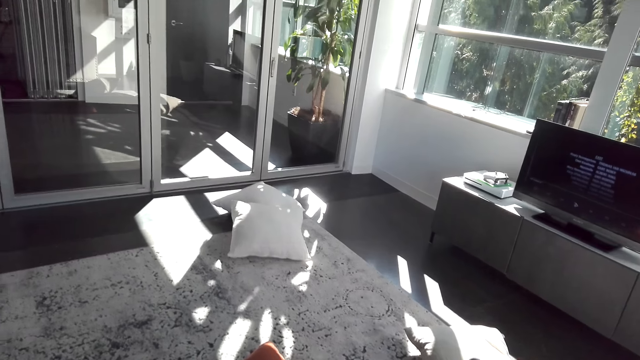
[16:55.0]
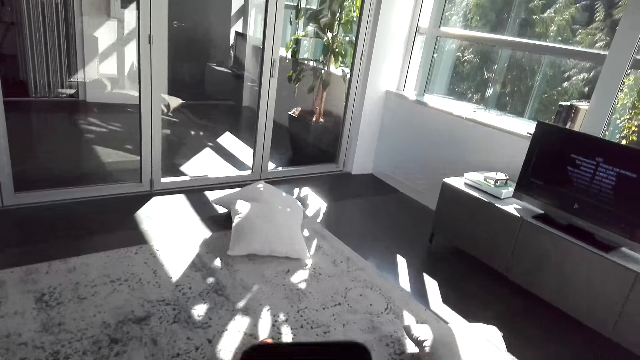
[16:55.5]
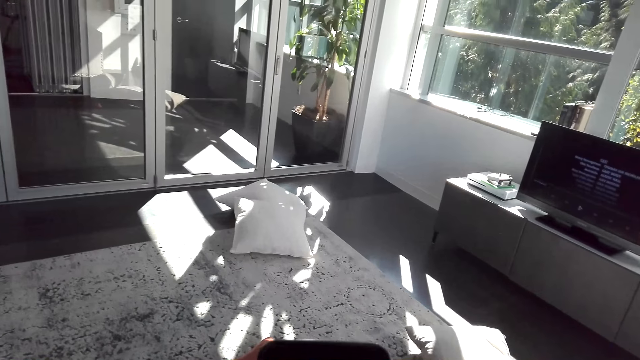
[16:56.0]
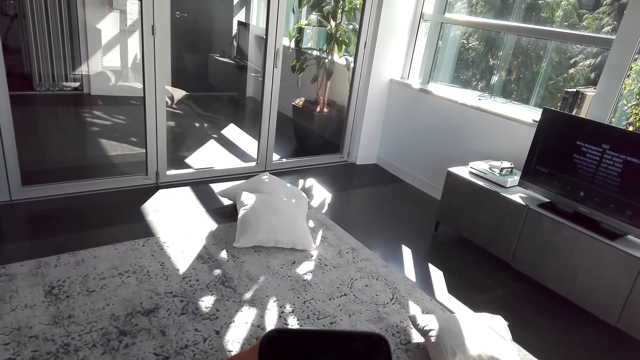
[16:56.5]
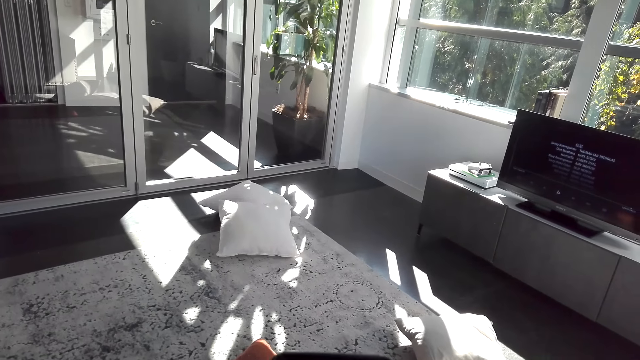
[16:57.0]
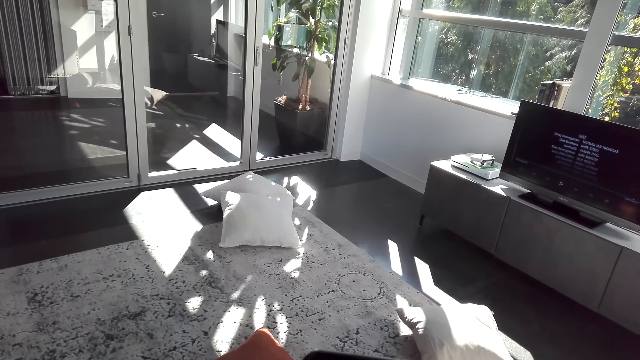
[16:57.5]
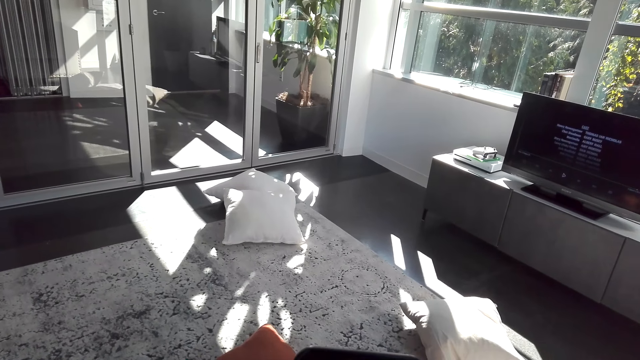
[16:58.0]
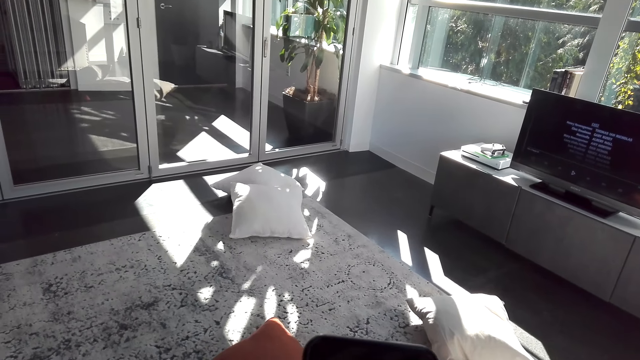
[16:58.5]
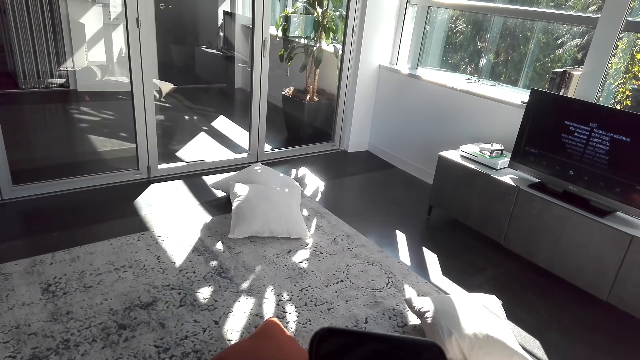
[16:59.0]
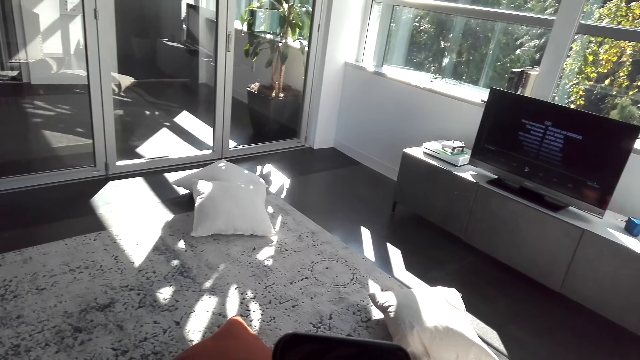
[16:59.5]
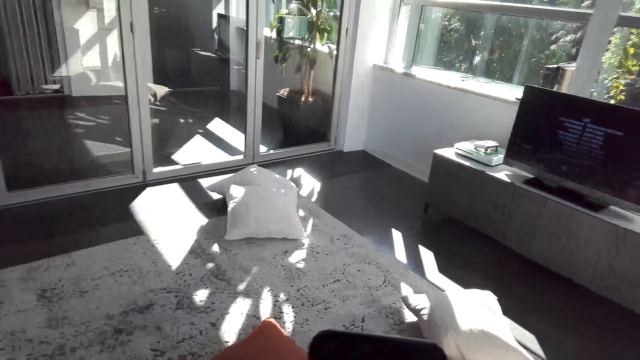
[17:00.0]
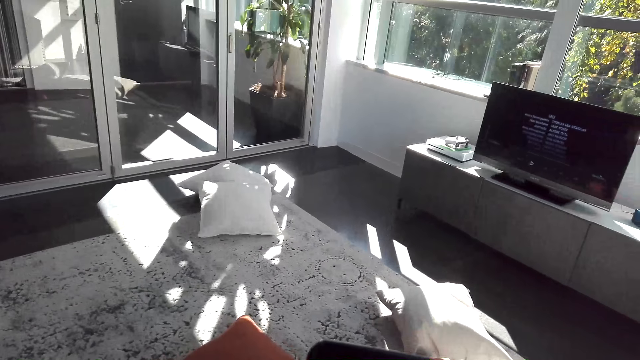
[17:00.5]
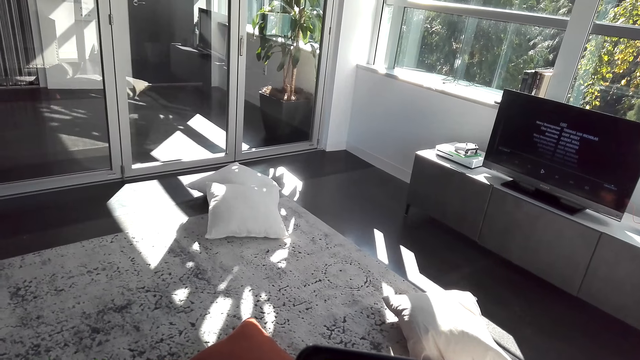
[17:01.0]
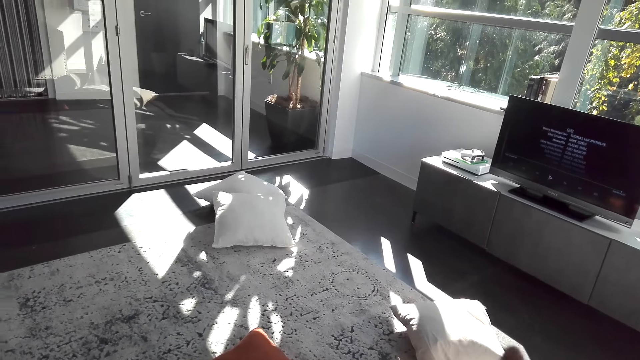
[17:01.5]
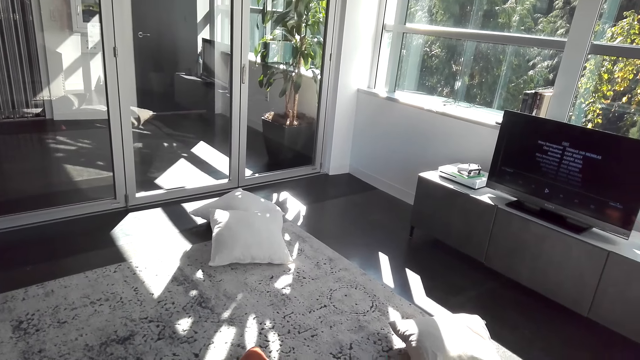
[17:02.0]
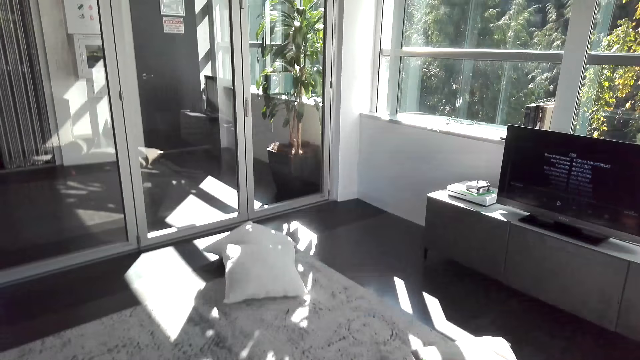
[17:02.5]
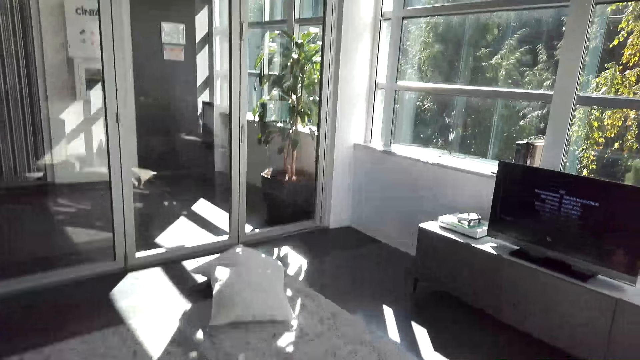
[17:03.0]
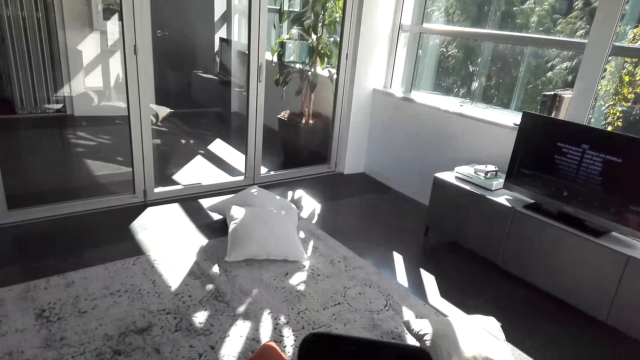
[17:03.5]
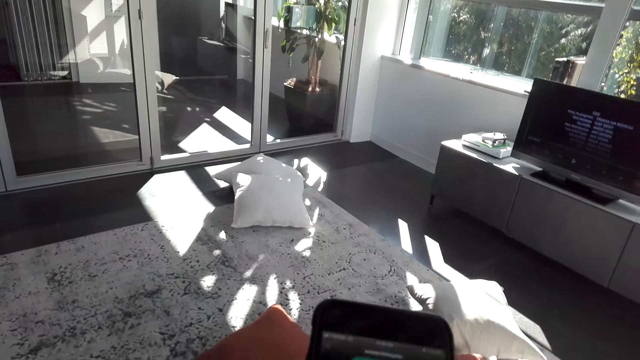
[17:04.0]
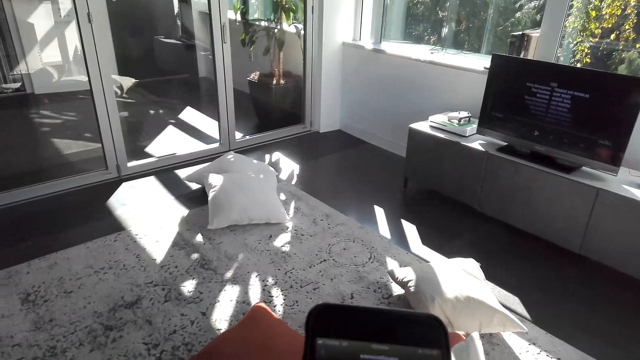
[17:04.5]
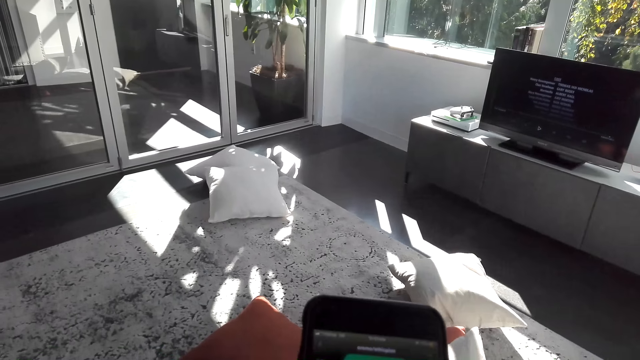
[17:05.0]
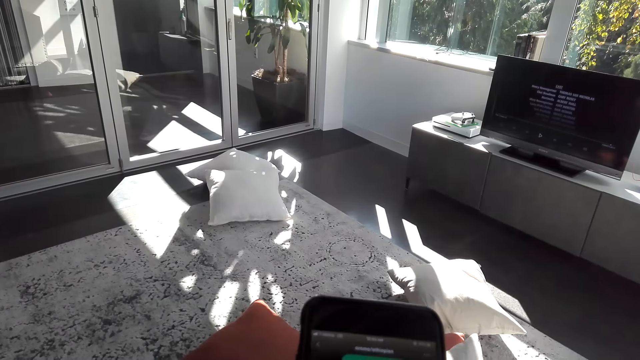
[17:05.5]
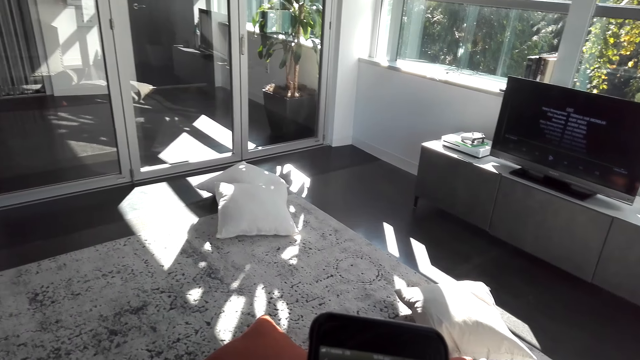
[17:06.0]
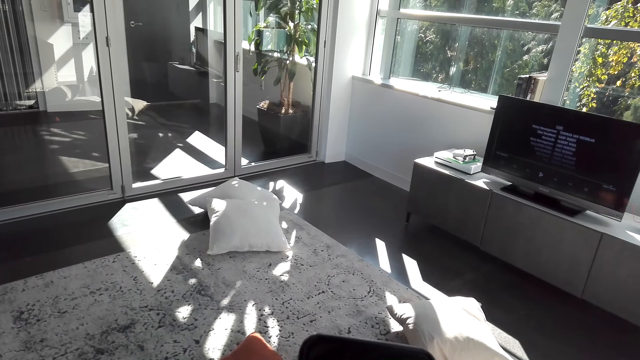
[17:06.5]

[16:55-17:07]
The camera wearer holds a phone. They browse the mobile phone.

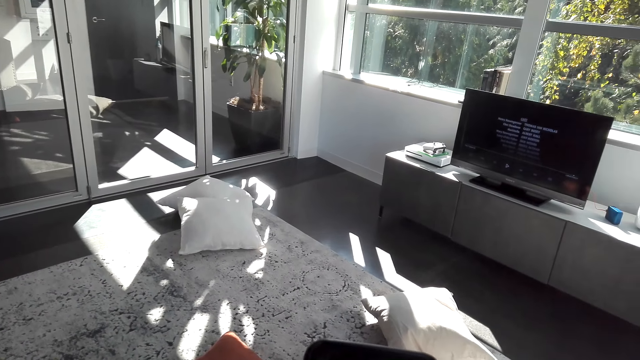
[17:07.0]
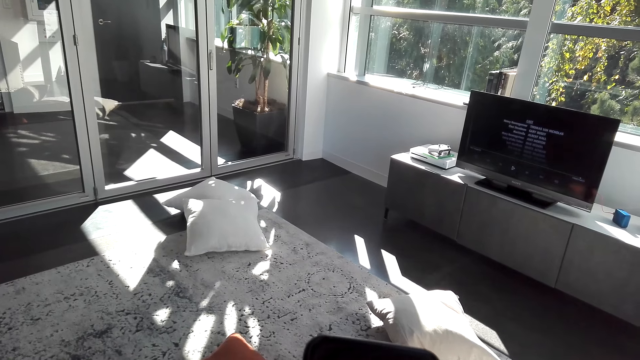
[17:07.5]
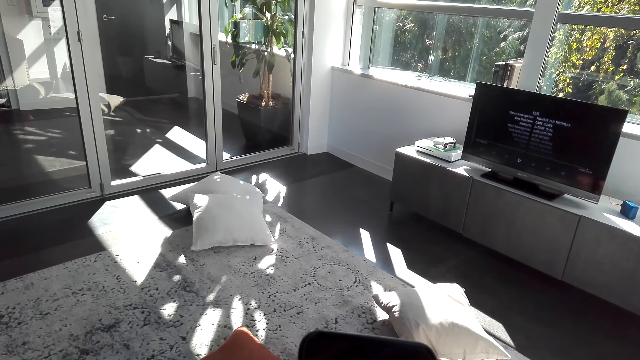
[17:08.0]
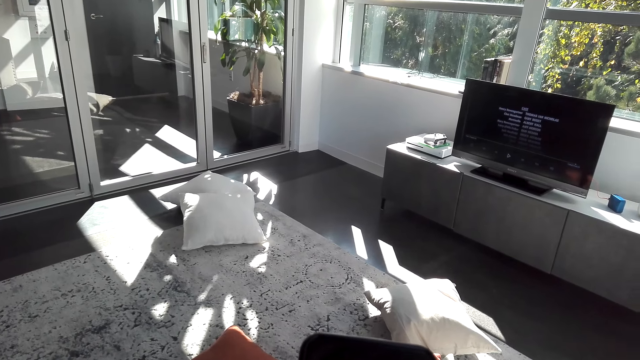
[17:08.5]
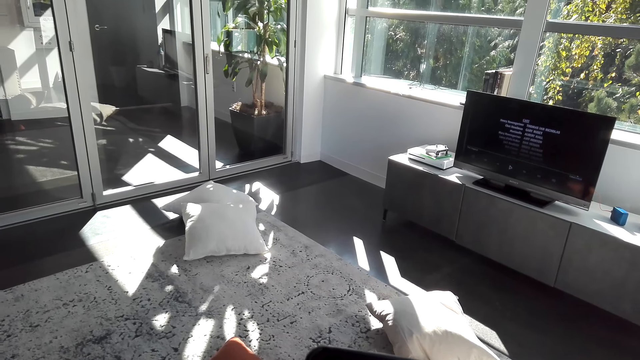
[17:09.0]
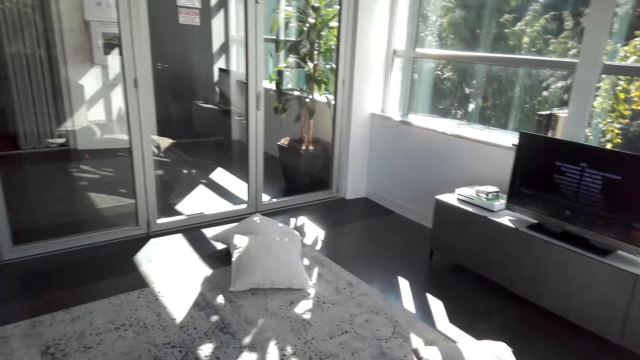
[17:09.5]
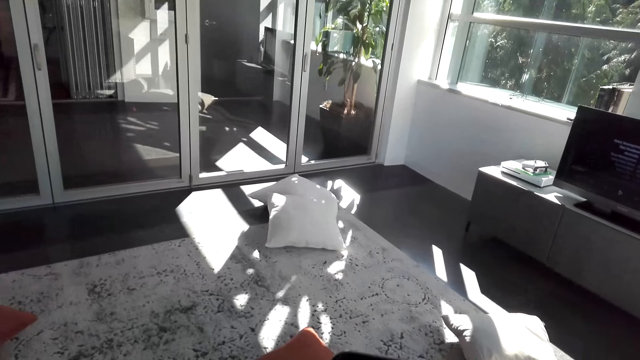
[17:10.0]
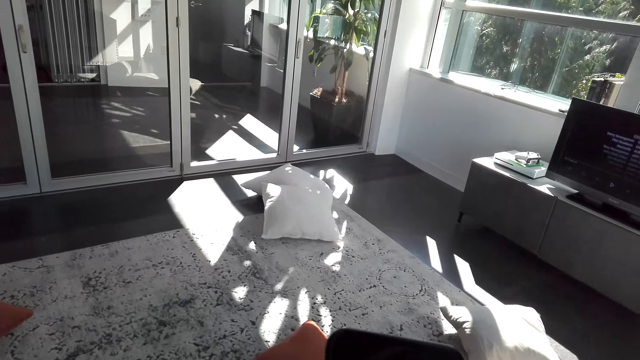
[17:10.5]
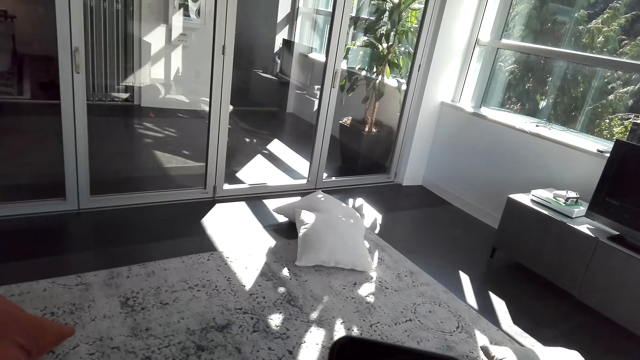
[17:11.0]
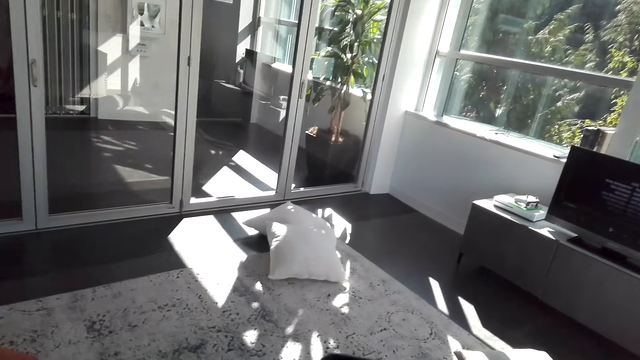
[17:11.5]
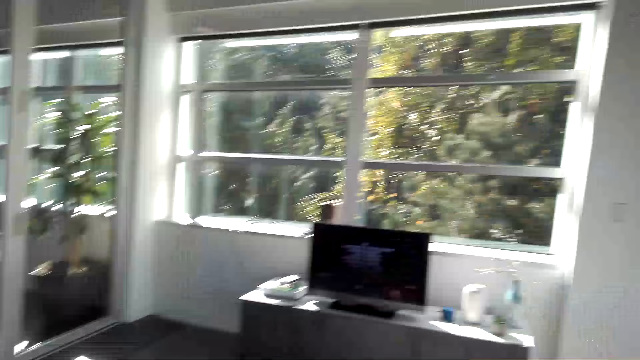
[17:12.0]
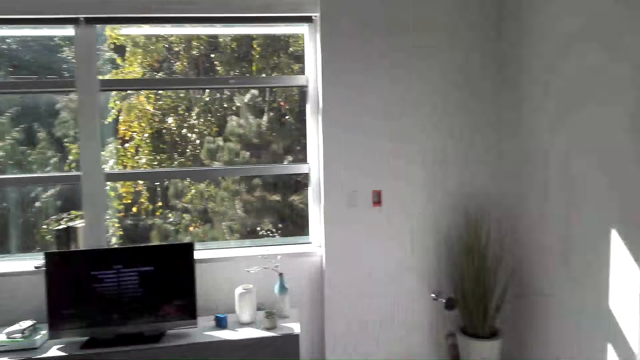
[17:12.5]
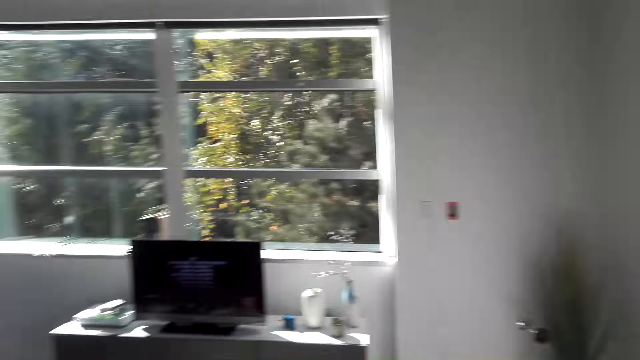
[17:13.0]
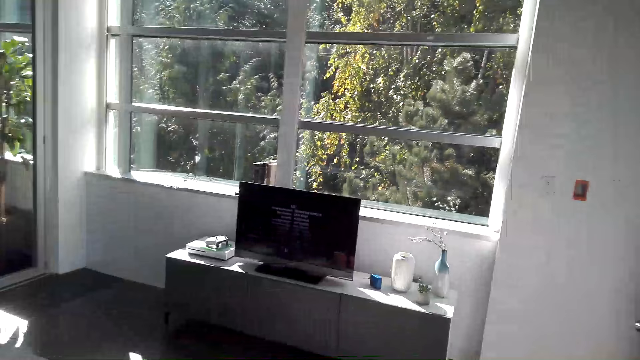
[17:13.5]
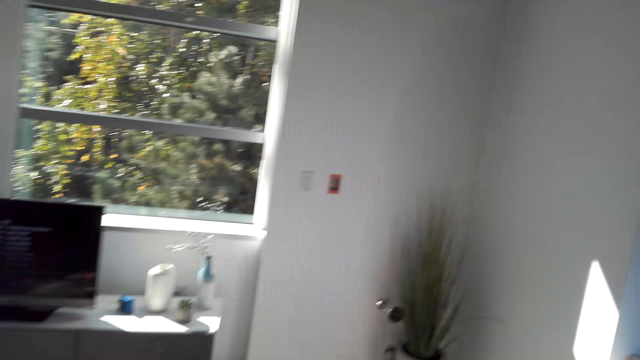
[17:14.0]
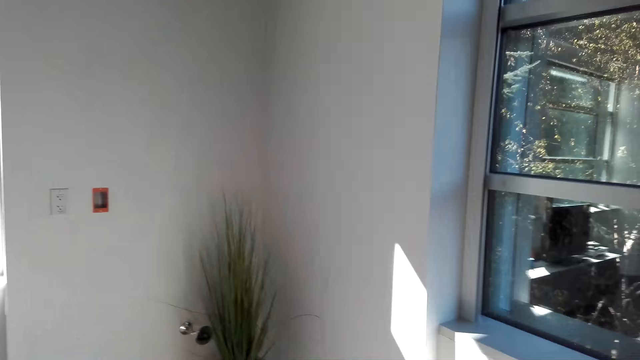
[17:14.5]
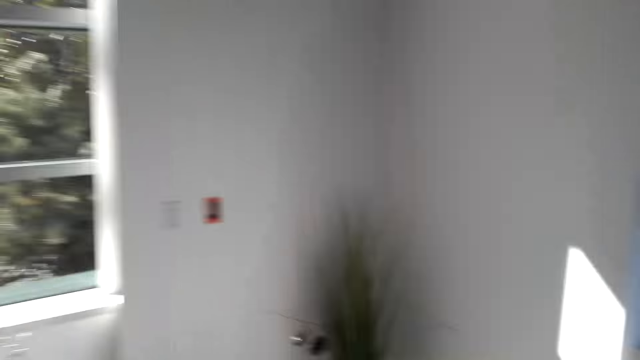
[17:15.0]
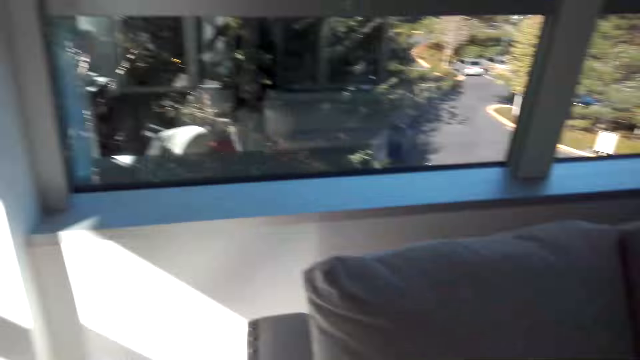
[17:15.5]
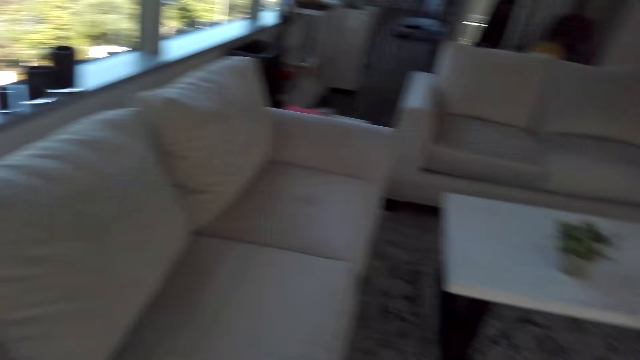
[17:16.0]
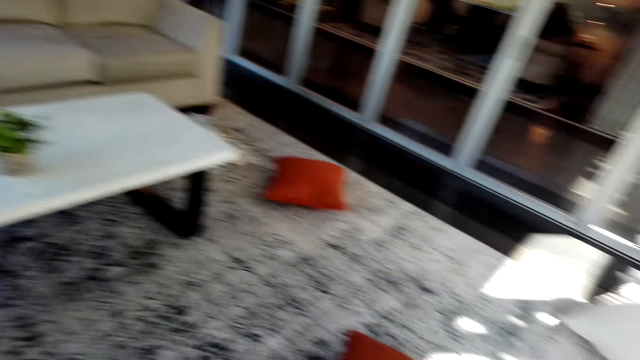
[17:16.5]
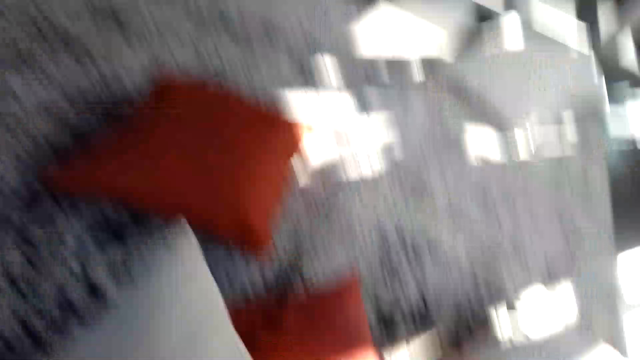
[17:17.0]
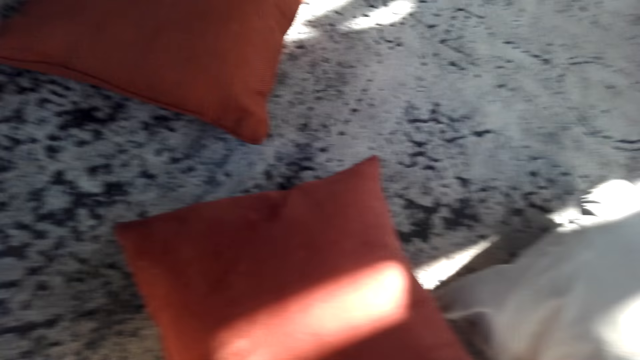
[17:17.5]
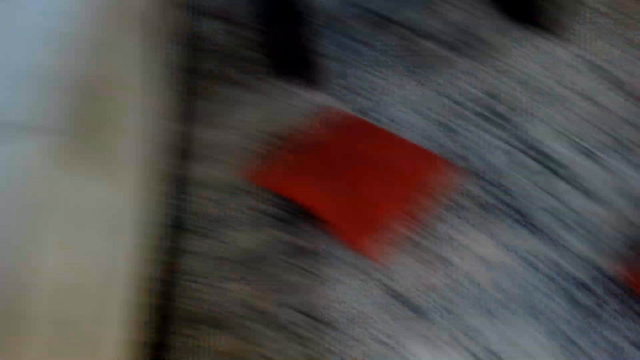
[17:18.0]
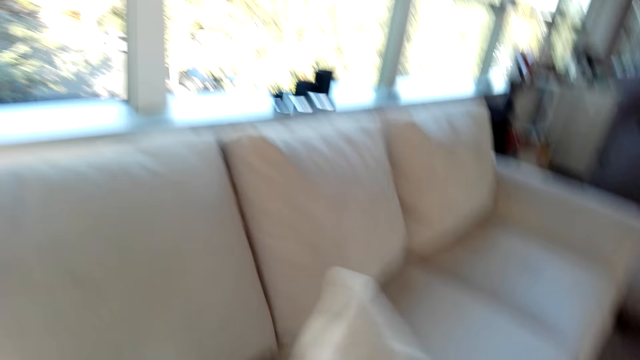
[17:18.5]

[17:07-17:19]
The camera wearer plays music. They pick up pillows. They turn around.
